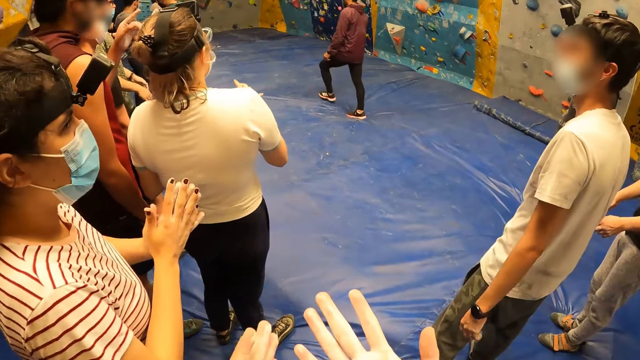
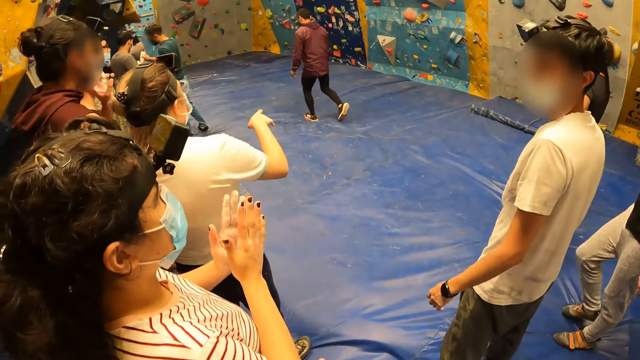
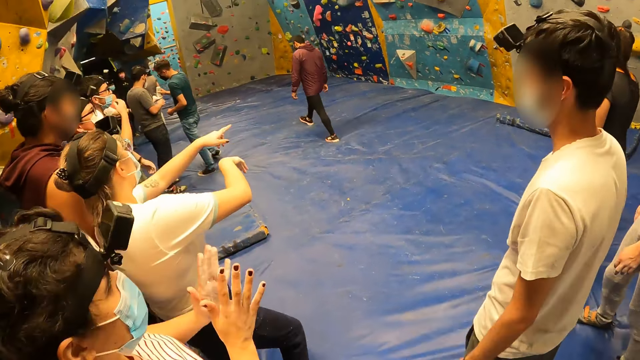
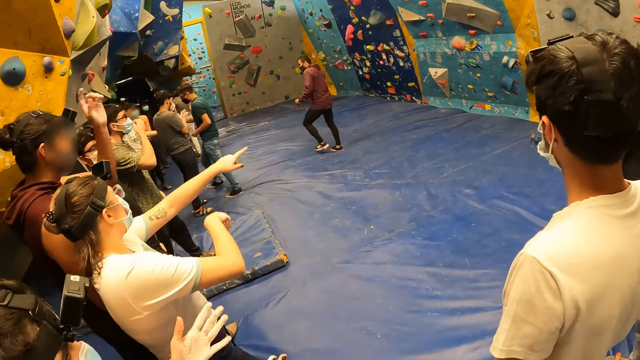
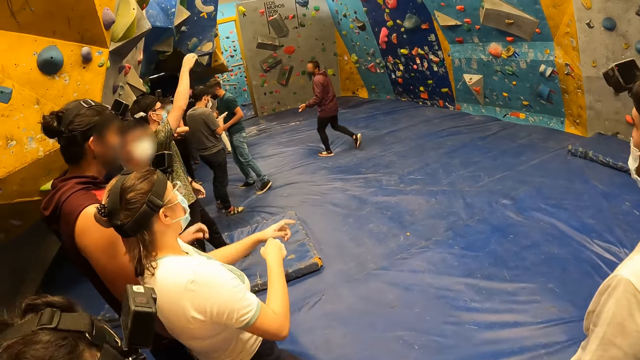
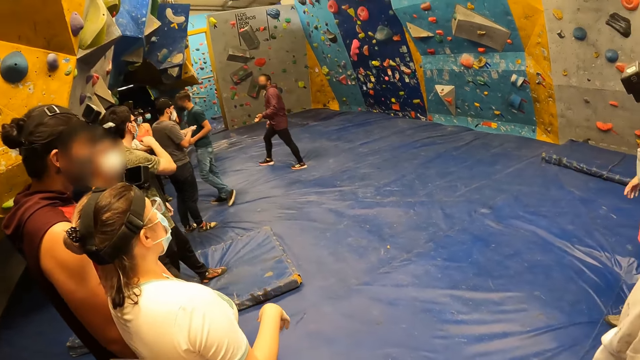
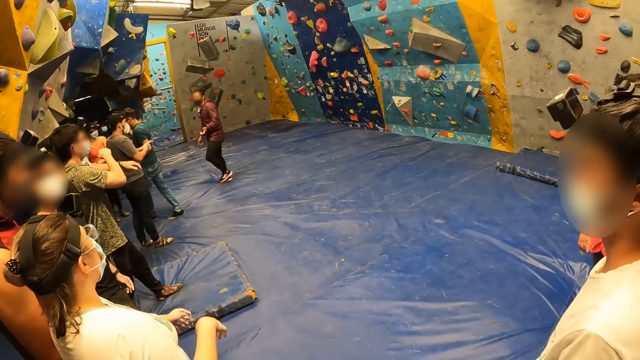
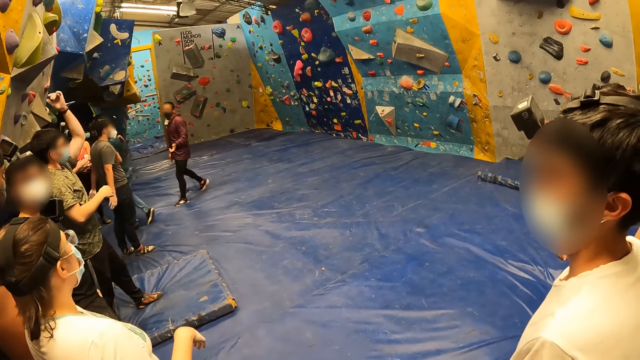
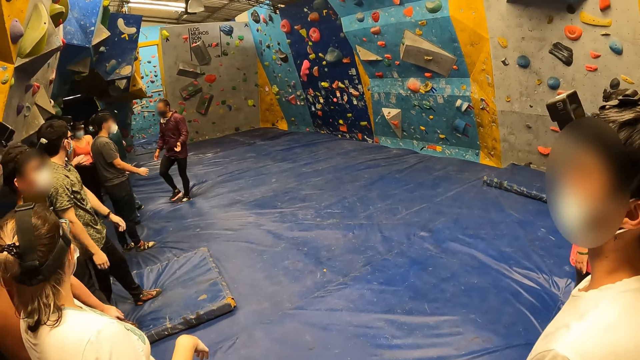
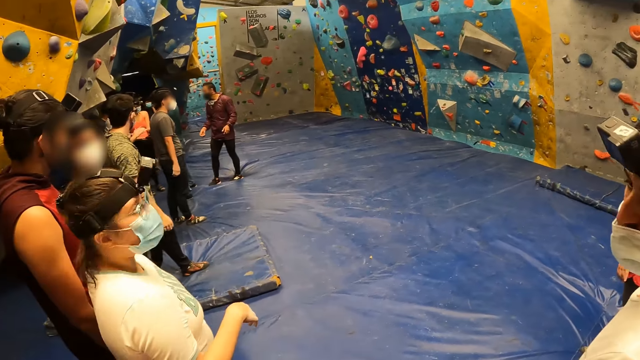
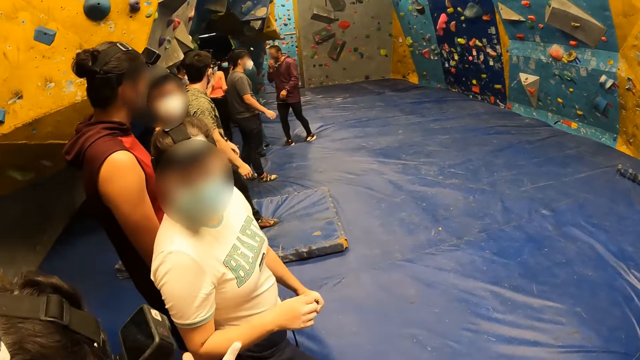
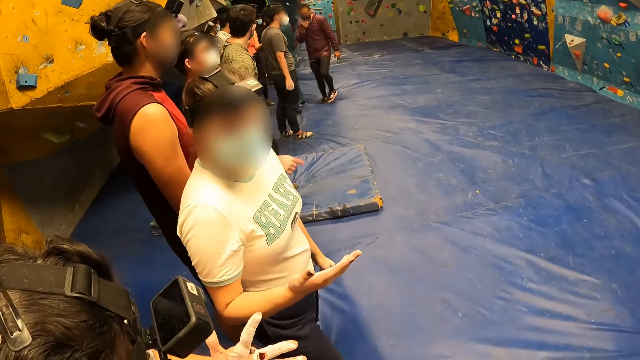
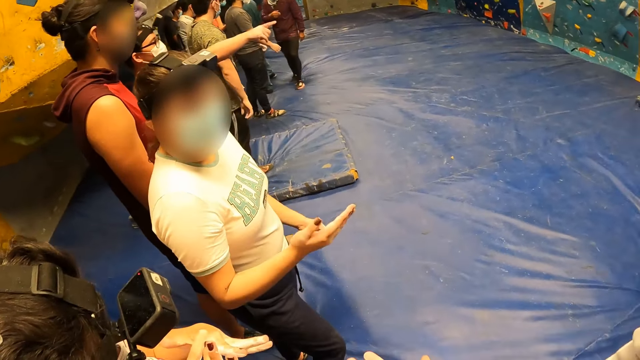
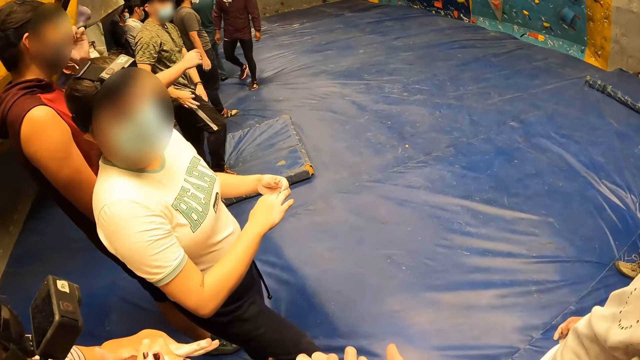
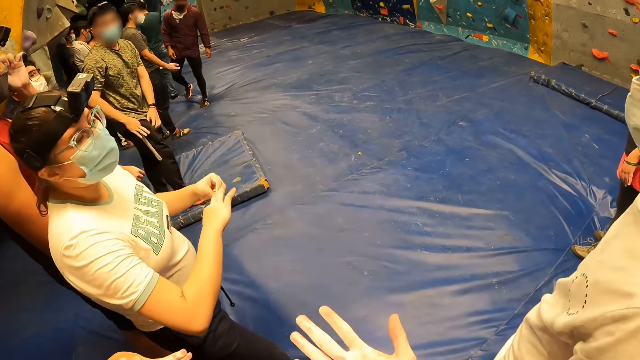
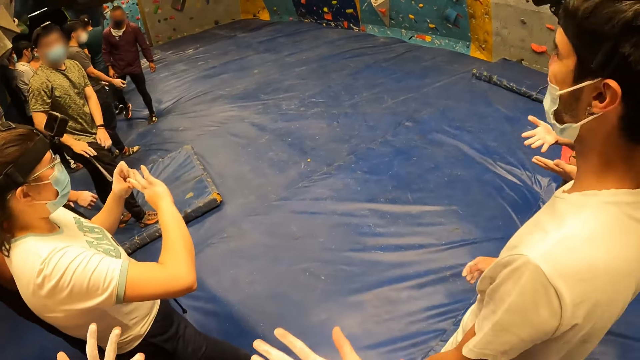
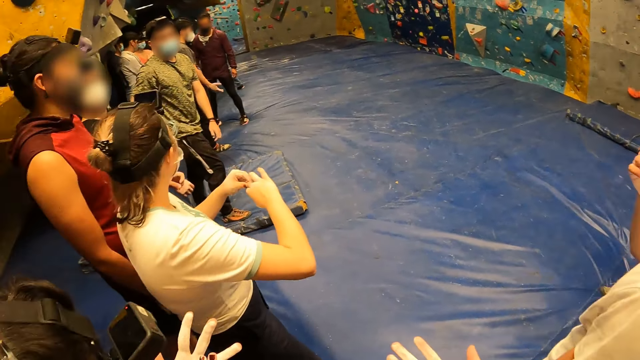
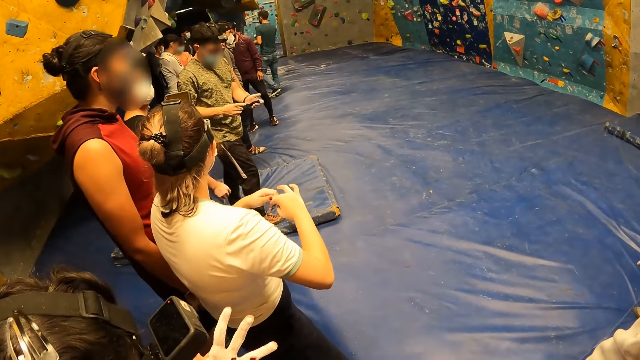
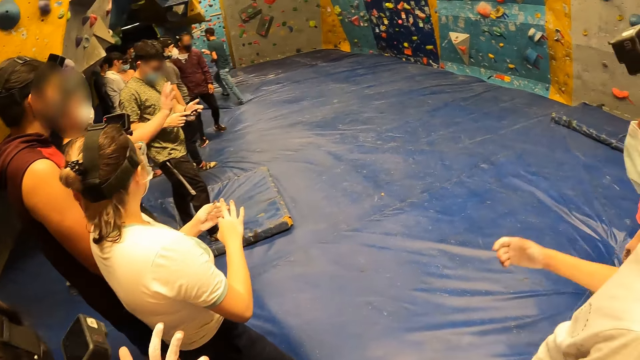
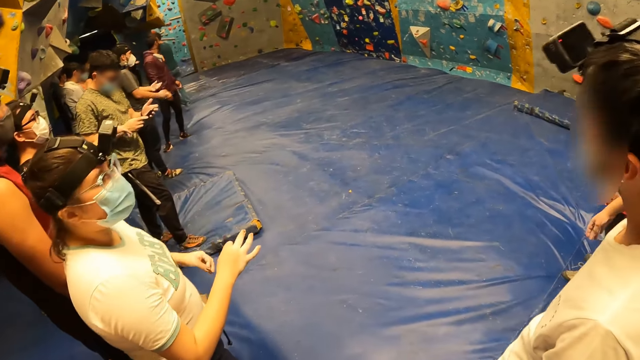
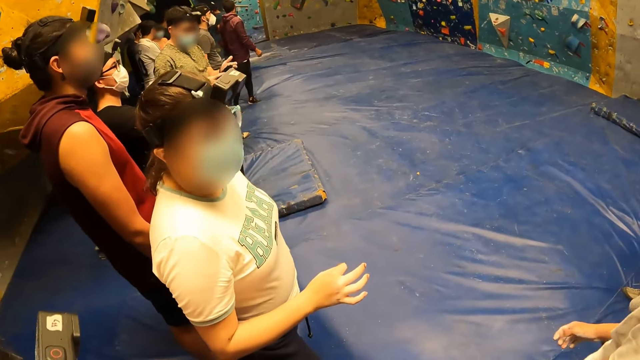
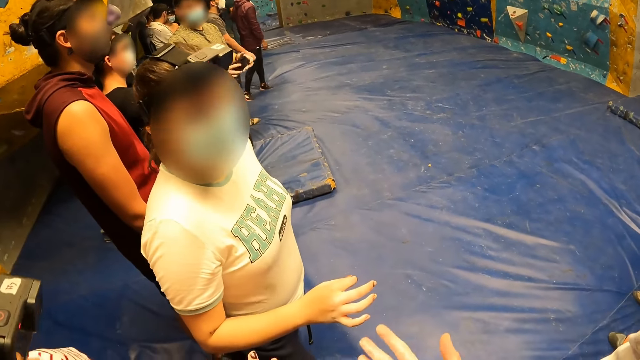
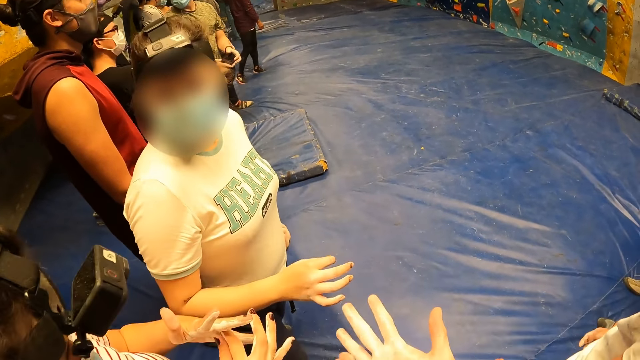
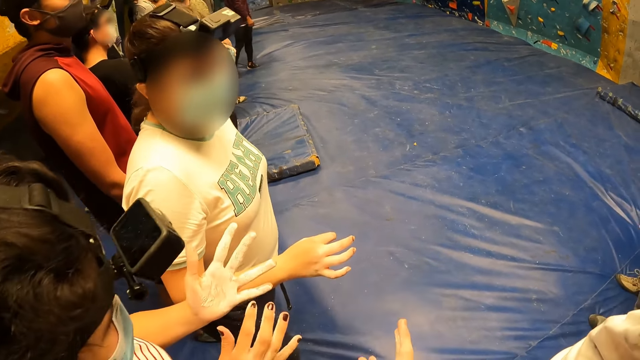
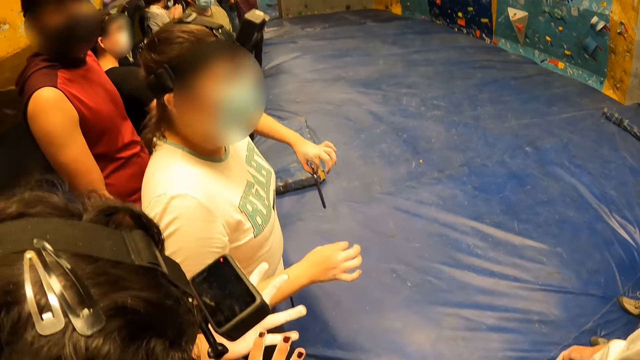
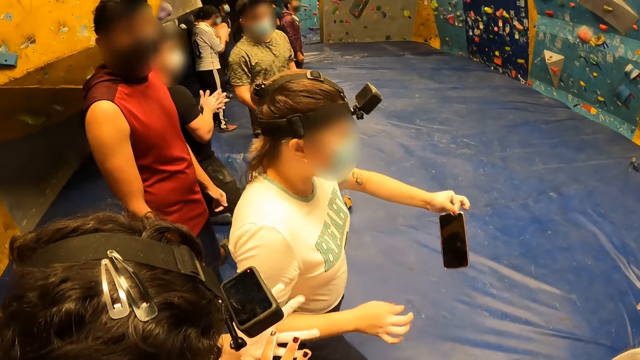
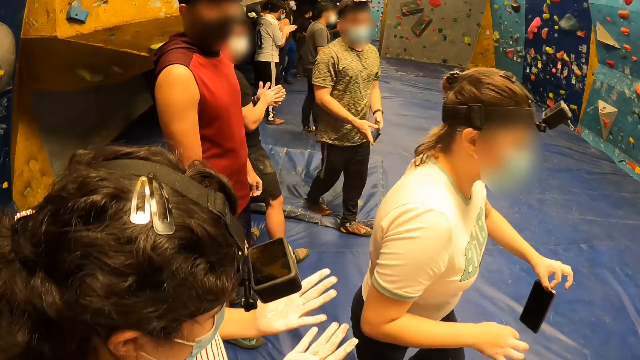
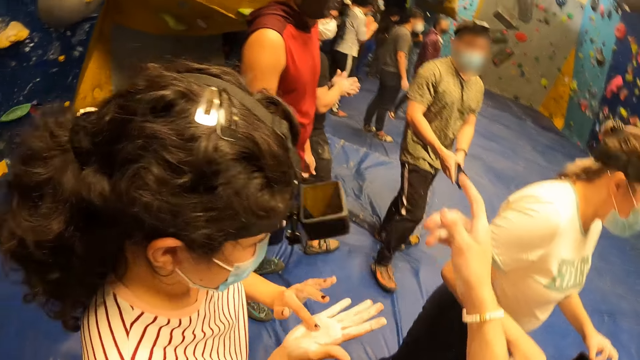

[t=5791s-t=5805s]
The camera wearer rubs her hands together.

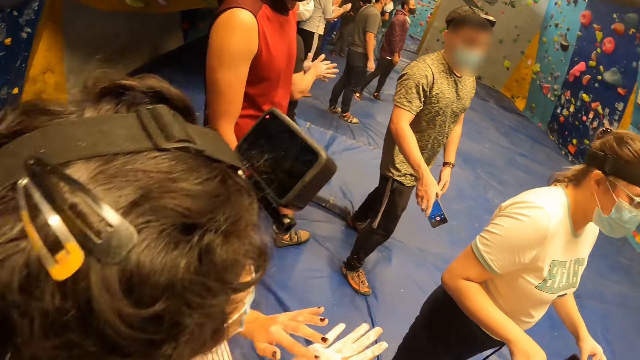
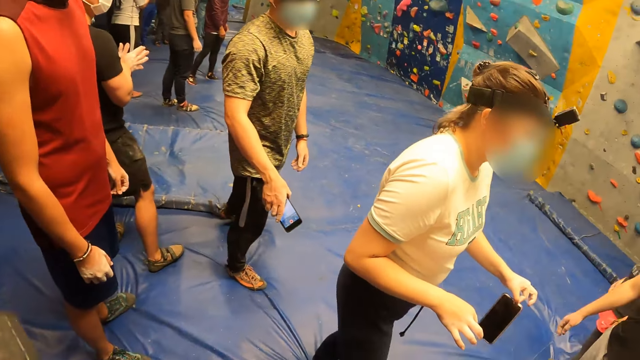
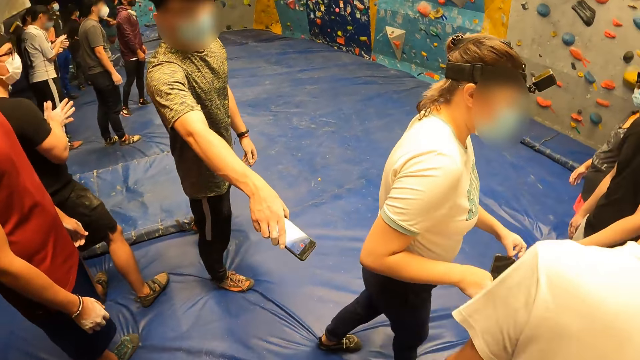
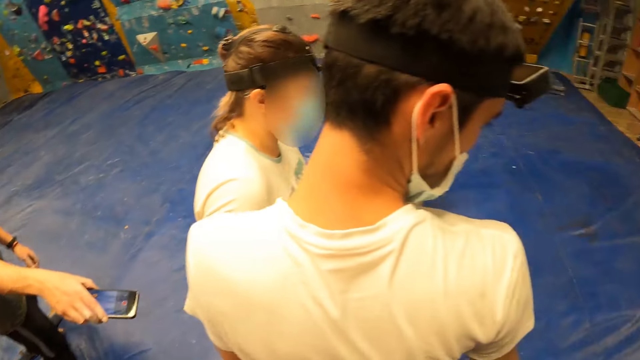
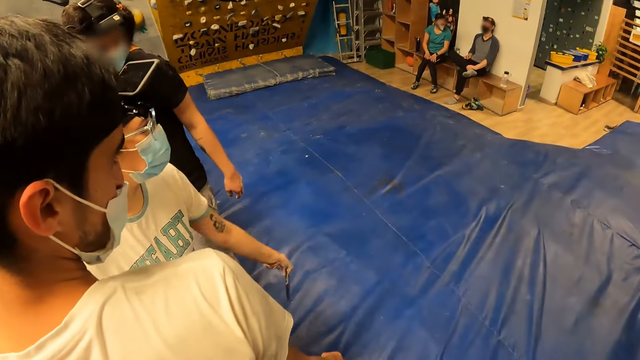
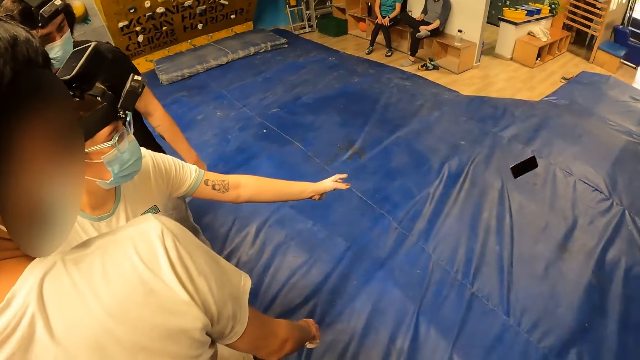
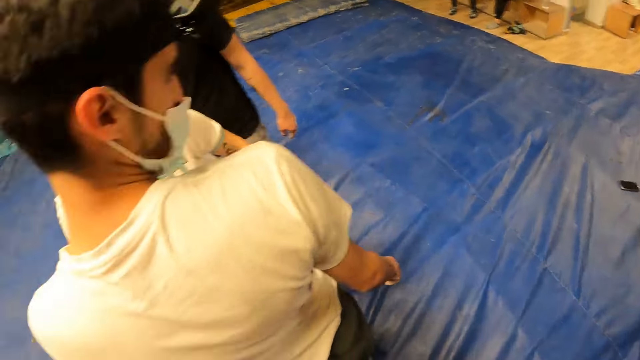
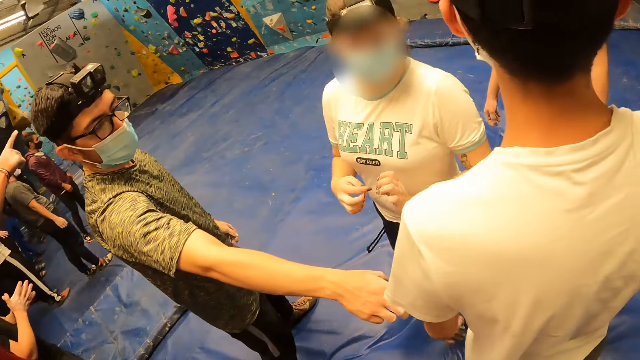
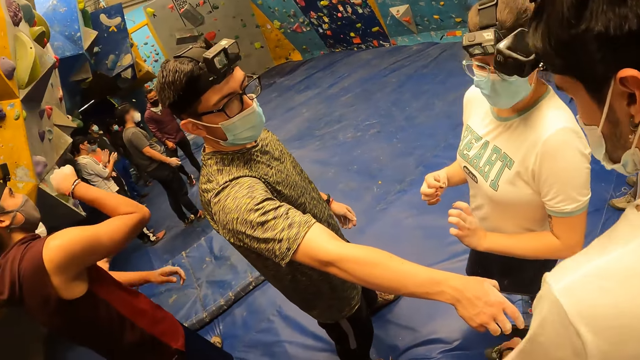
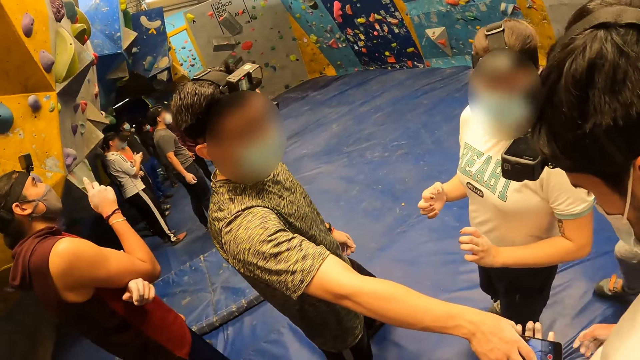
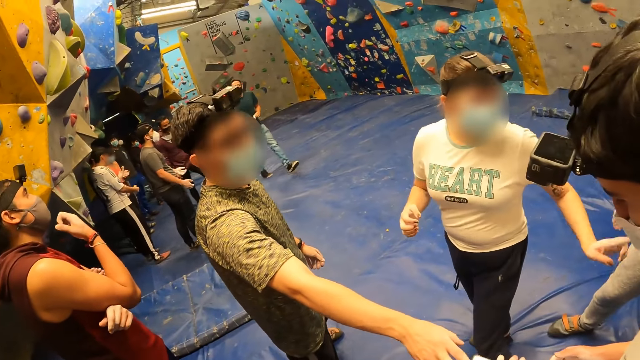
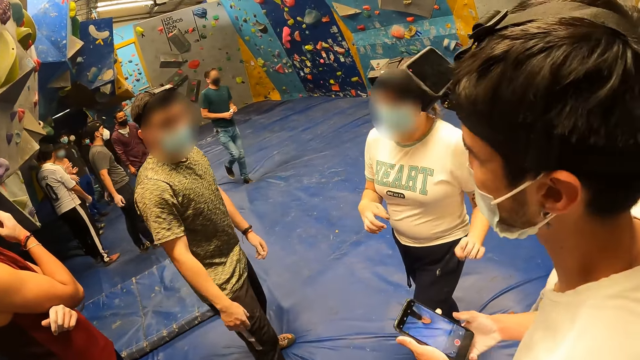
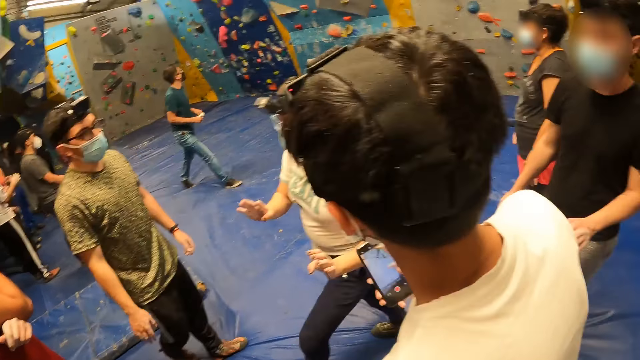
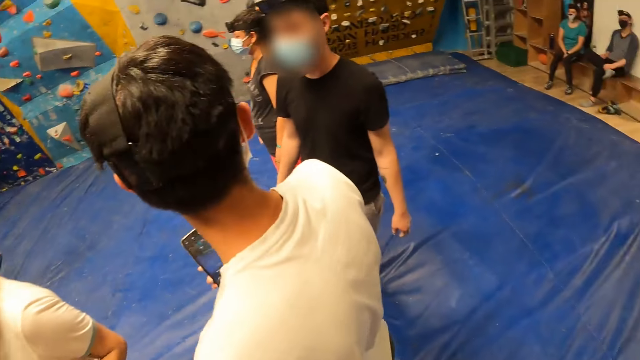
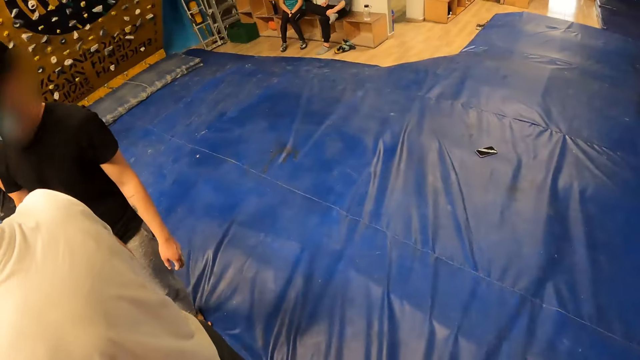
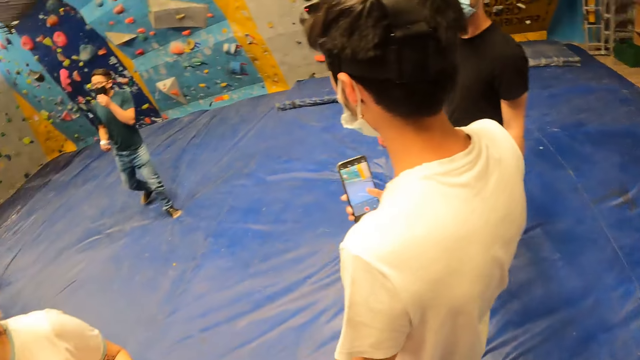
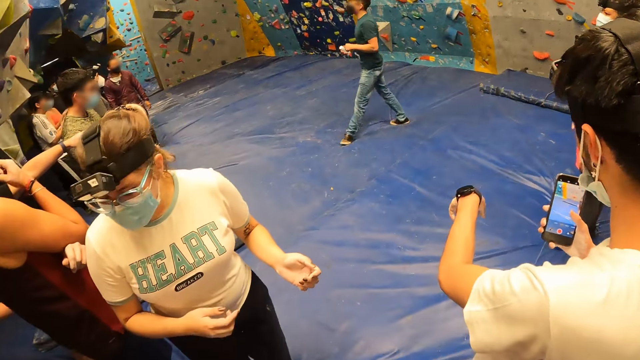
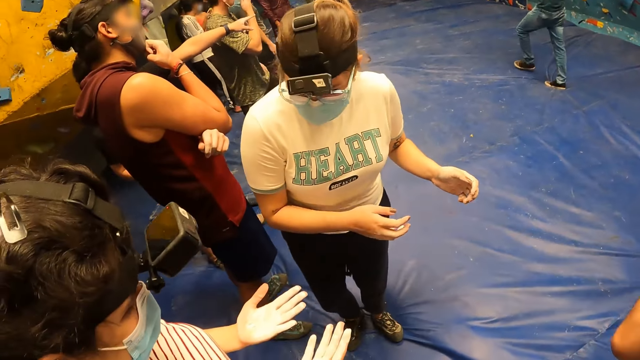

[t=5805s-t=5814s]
A woman throws a phone in her left hand on the mat.
